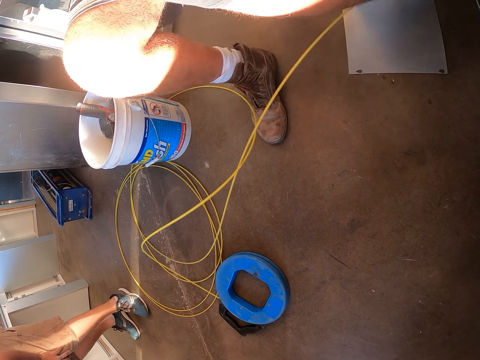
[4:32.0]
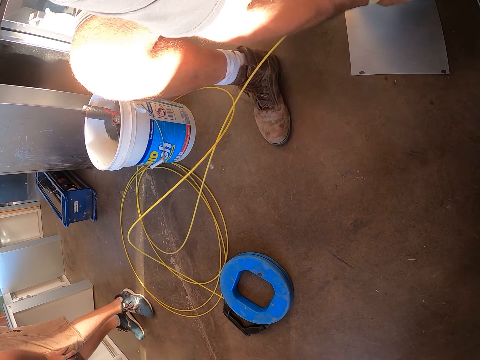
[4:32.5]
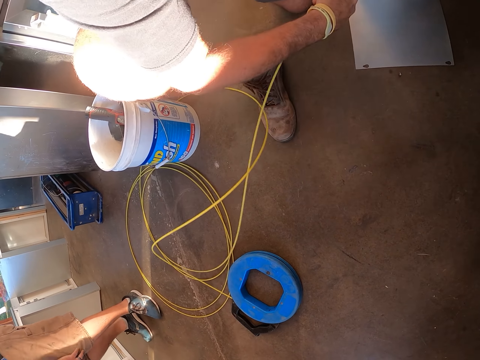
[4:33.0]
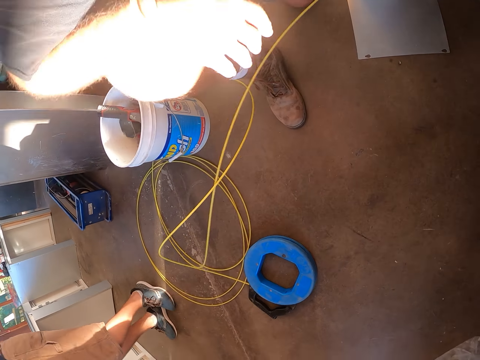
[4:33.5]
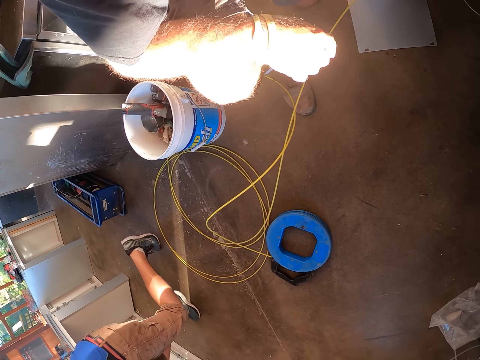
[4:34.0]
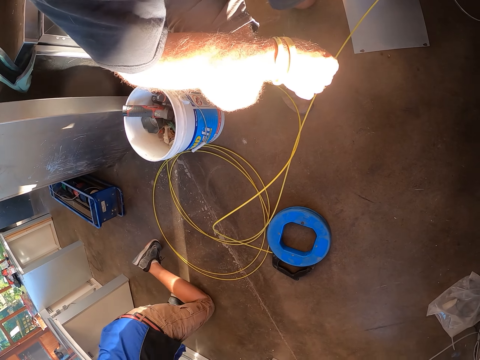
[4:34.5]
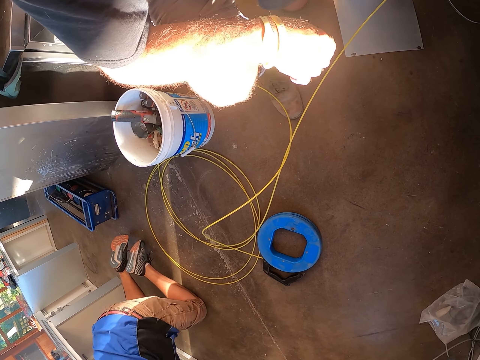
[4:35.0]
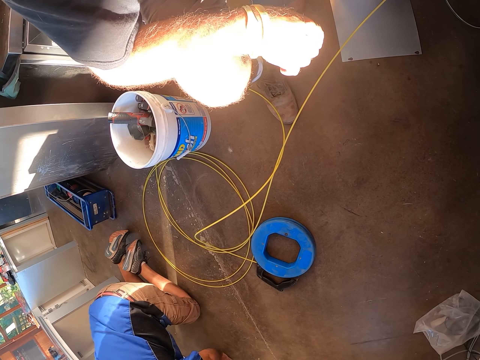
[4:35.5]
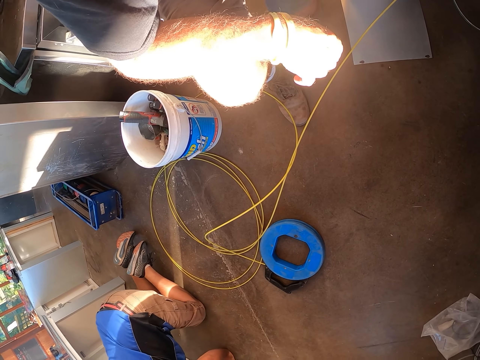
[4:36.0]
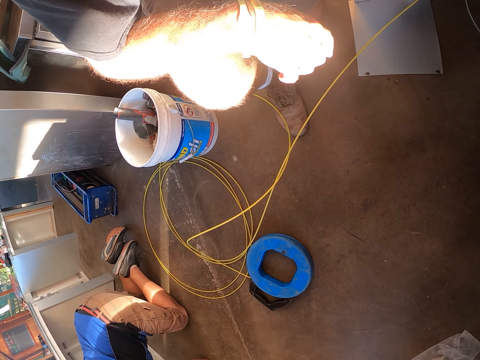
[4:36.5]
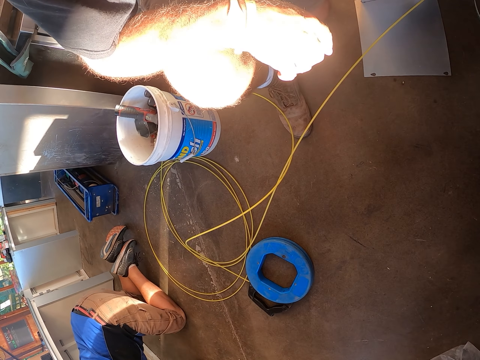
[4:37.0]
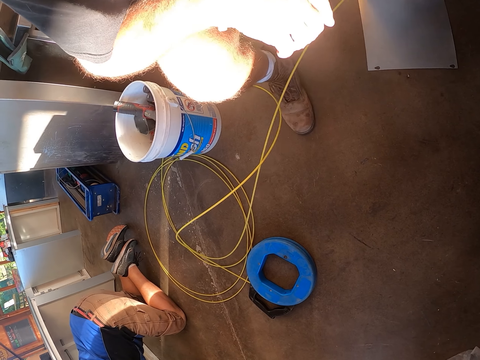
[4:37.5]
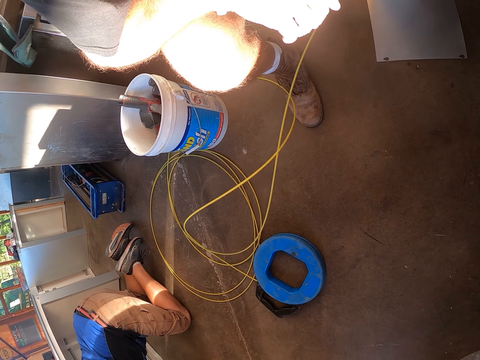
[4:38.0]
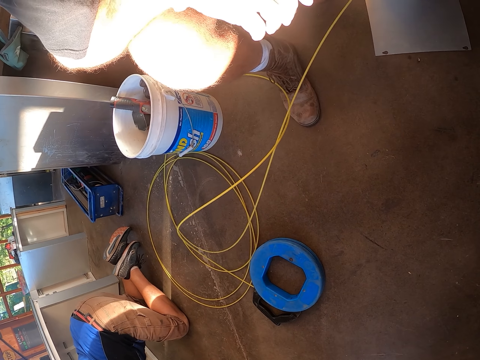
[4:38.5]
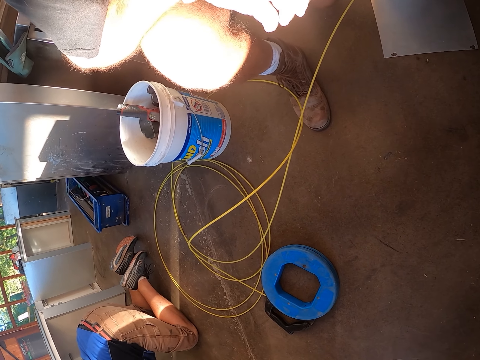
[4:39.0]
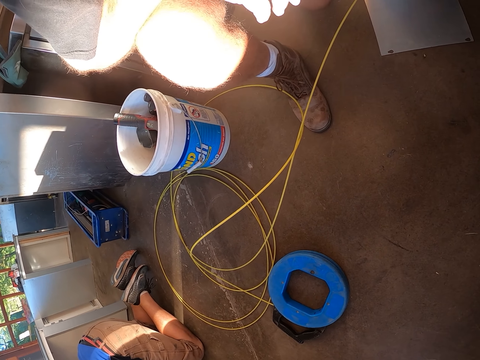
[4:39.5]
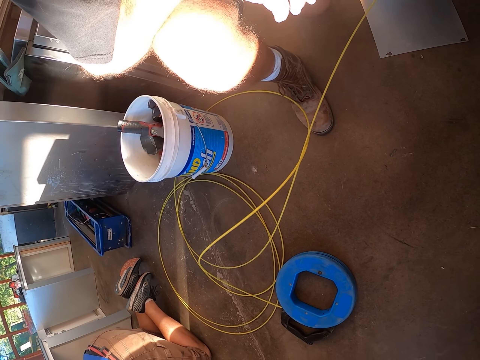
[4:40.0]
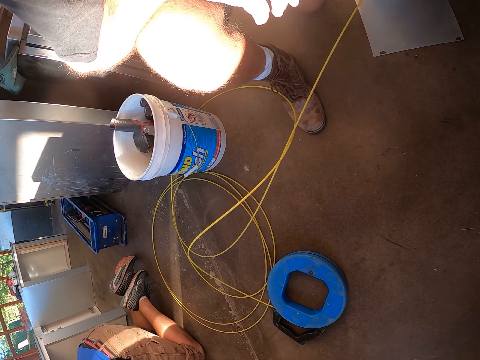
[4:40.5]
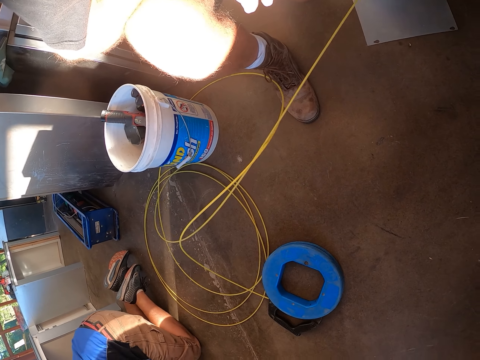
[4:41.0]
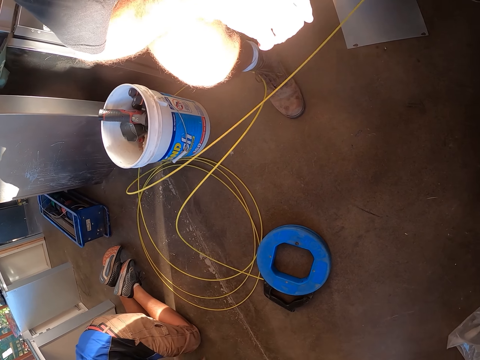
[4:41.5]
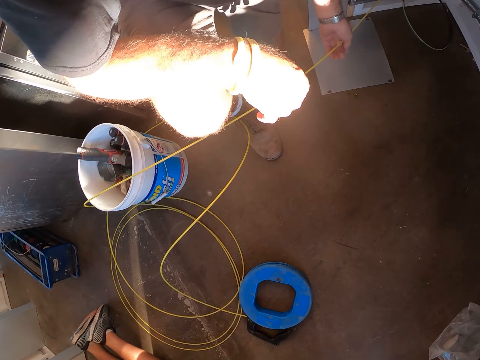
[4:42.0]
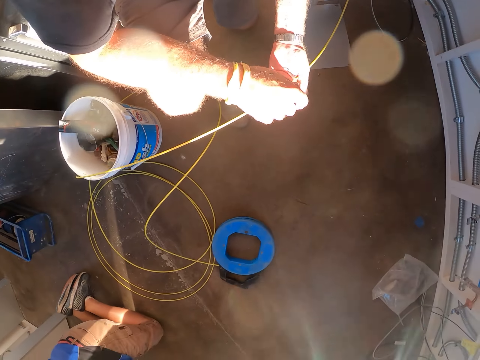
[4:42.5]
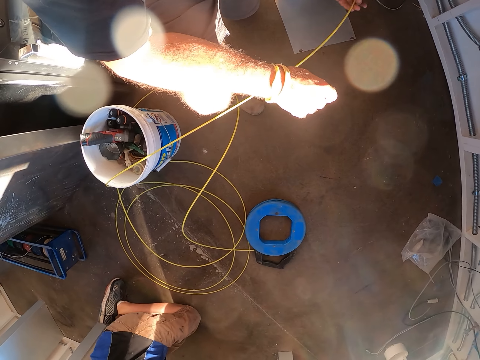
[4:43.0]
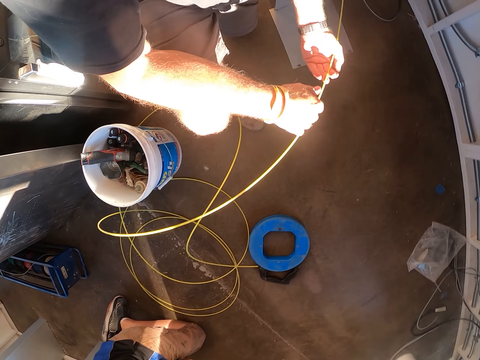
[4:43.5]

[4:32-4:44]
The camera wearer checks the wire. They fit the wire in the socket.

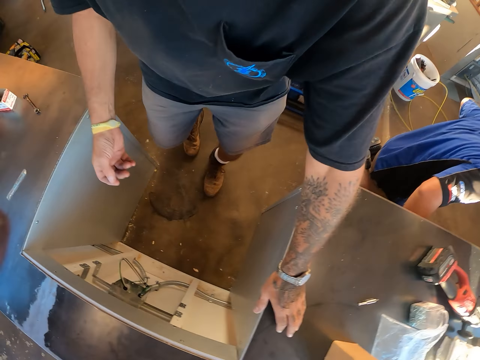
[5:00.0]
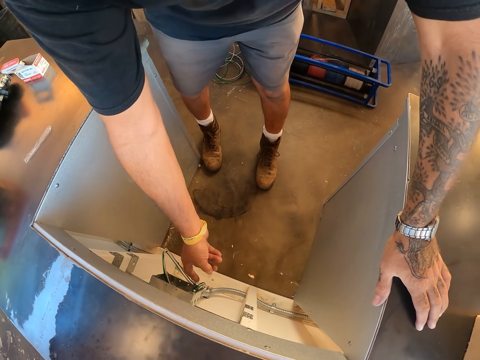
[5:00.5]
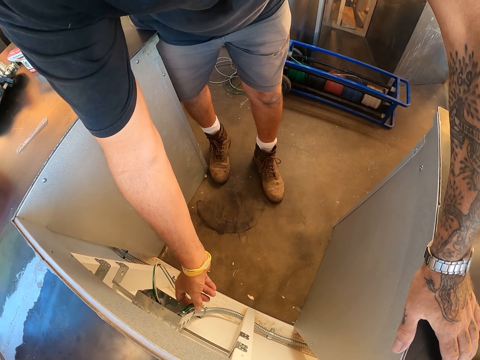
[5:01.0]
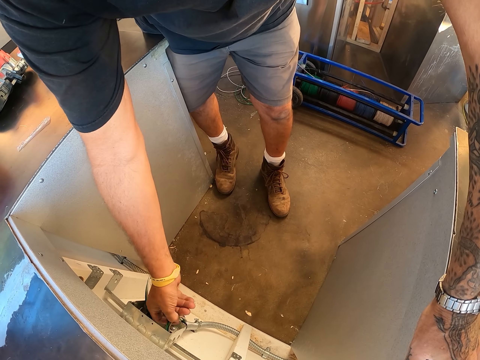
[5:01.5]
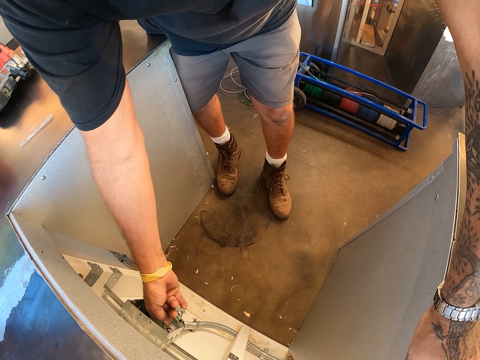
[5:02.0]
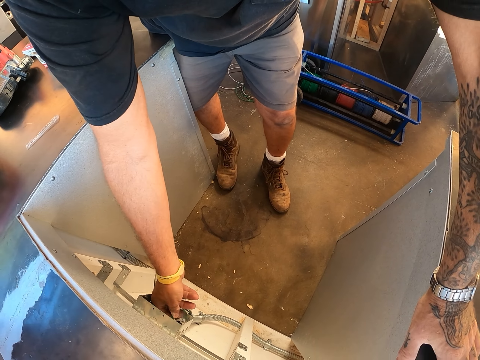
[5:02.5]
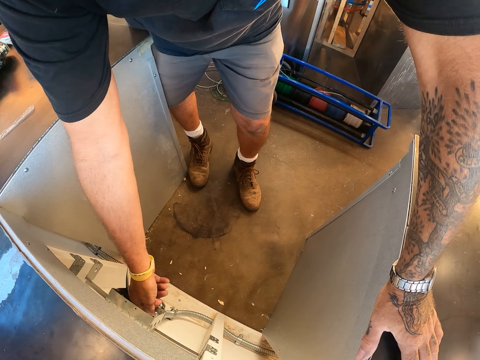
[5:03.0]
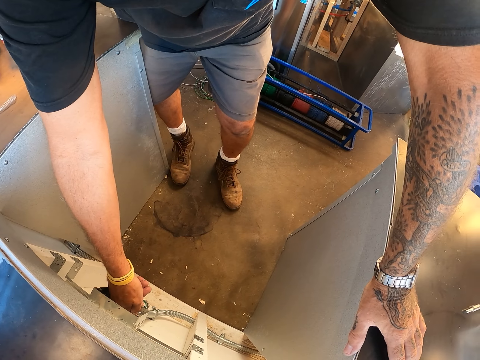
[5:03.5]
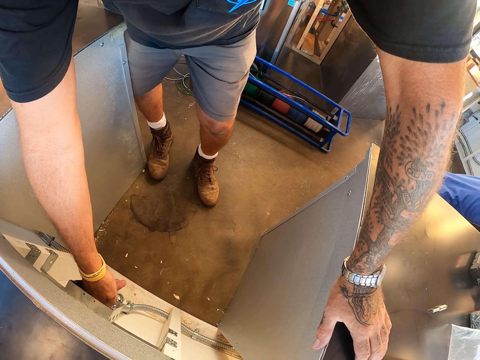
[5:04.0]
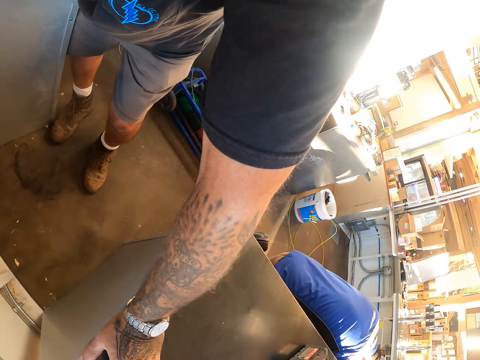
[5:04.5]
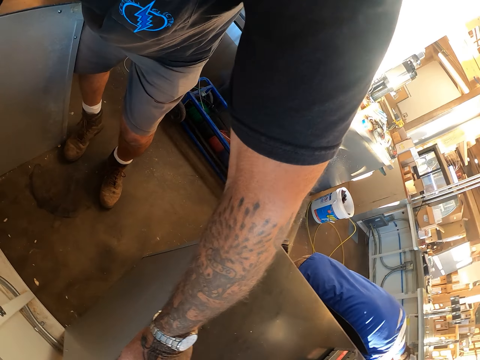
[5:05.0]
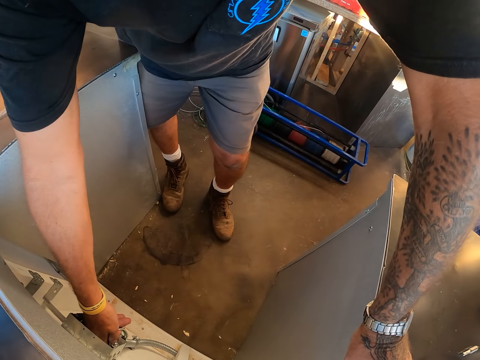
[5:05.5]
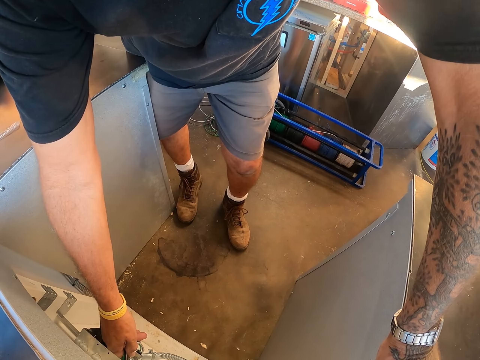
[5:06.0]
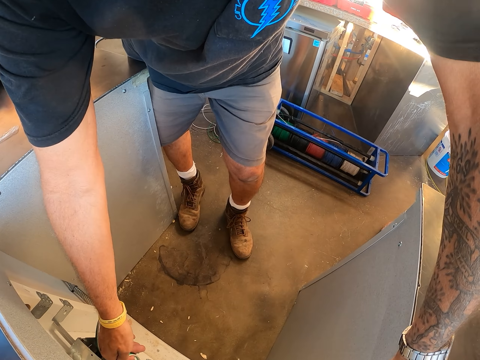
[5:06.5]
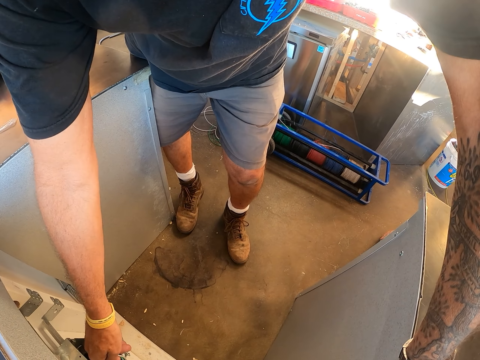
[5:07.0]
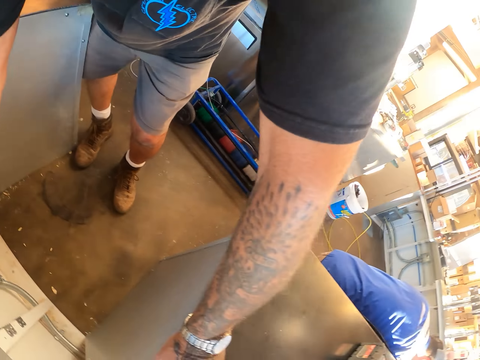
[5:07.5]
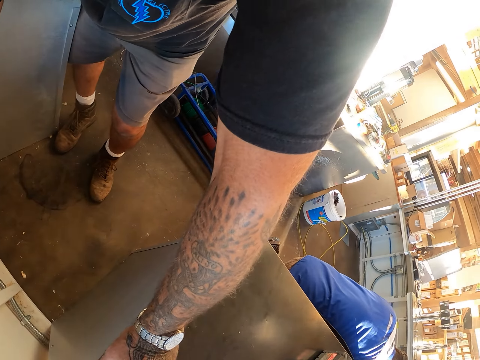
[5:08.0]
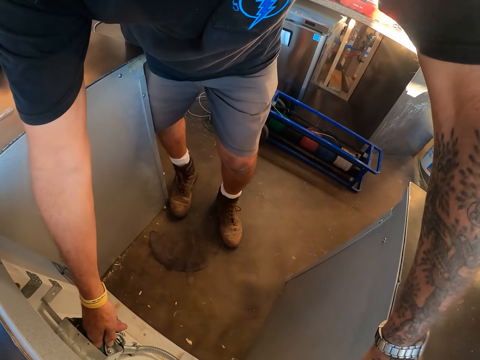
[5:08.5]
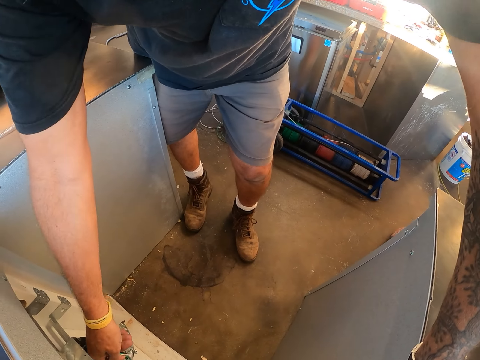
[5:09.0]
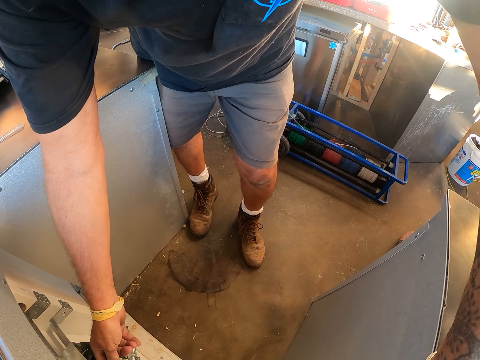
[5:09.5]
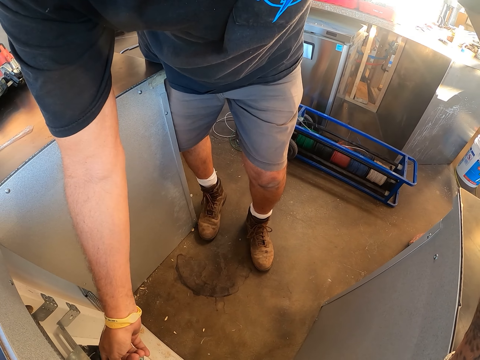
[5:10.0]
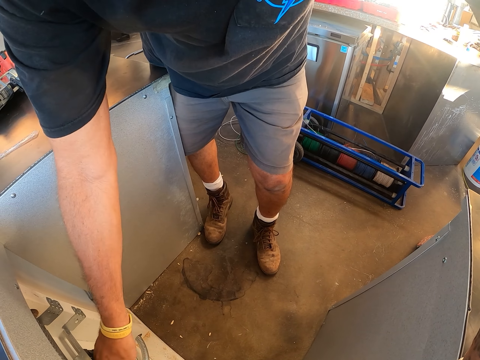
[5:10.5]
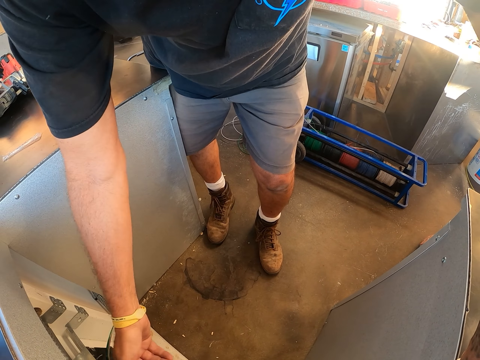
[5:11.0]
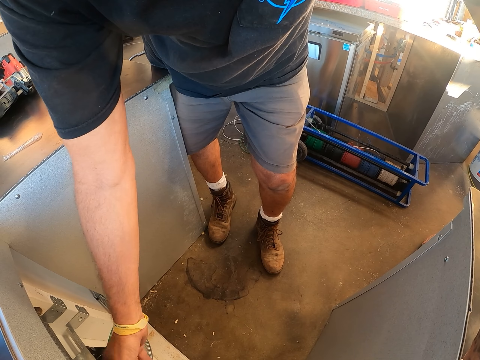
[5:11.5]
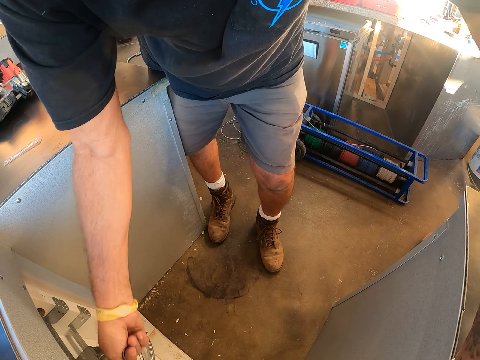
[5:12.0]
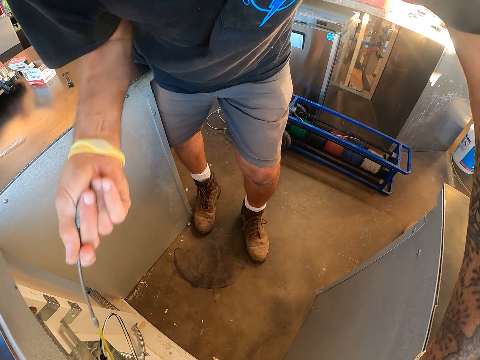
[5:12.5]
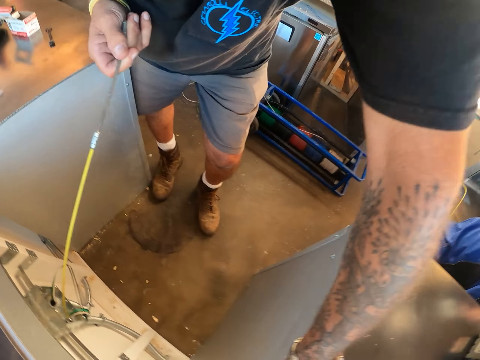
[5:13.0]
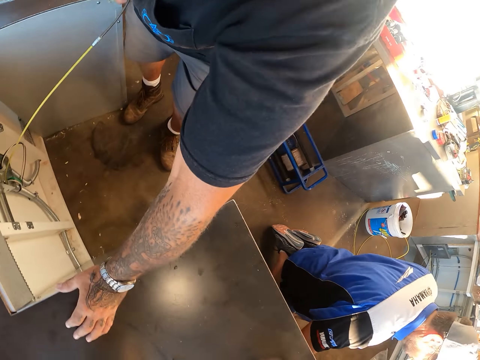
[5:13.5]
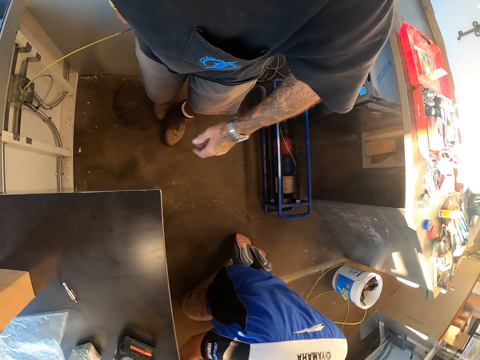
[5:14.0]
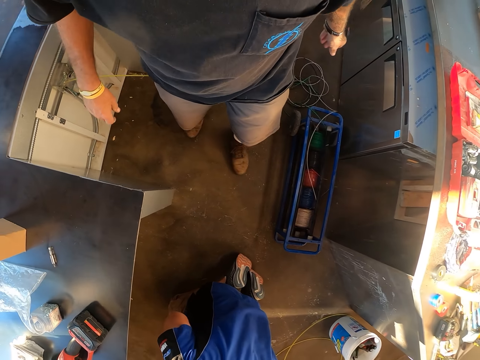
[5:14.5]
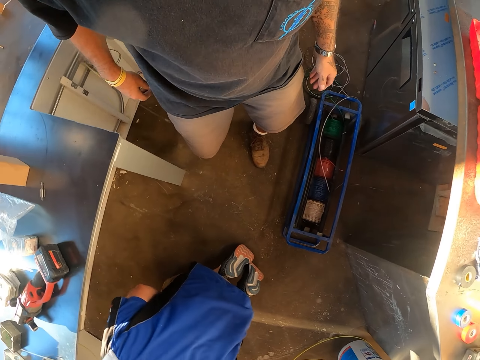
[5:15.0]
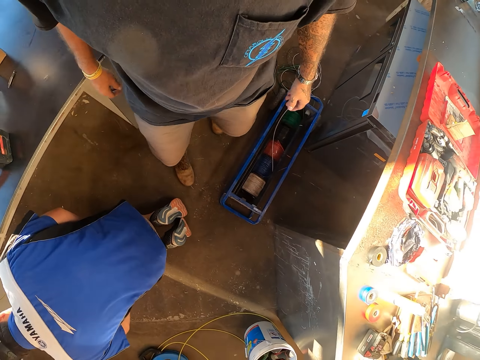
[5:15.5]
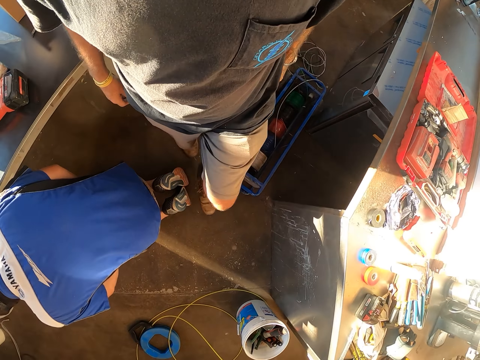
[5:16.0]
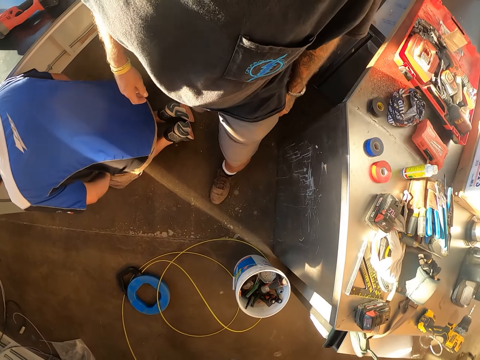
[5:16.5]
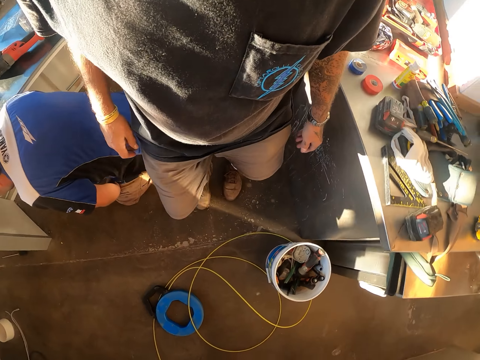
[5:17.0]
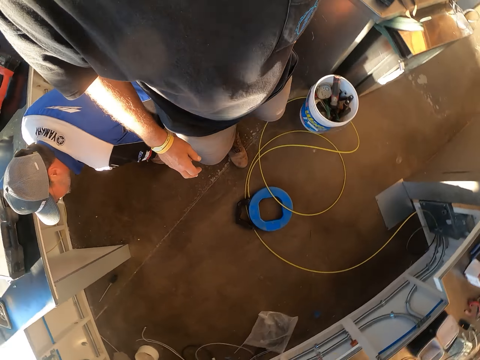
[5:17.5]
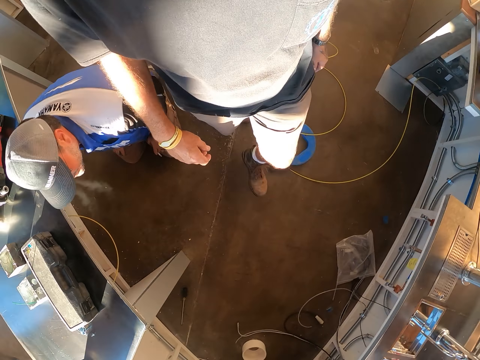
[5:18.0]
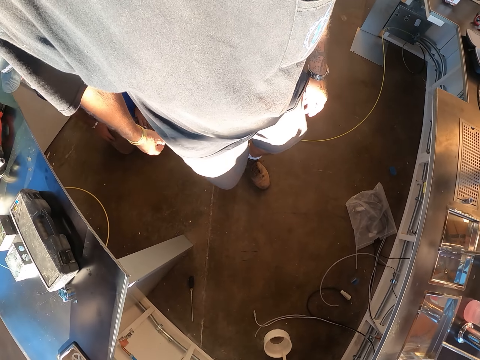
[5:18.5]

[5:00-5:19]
The camera wearer pulls out wires in the socket. They switch on something. They look around. They pull out a cable wire. They walk around.
